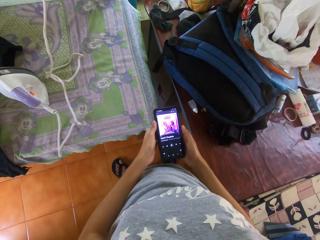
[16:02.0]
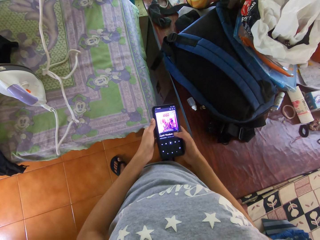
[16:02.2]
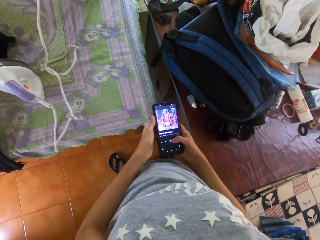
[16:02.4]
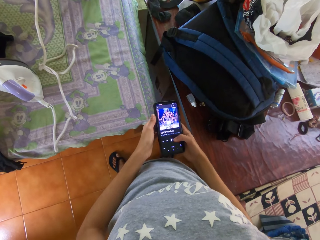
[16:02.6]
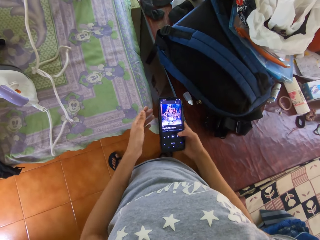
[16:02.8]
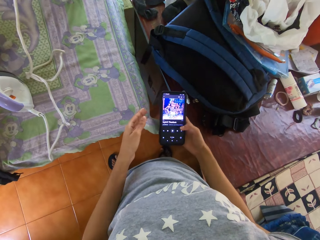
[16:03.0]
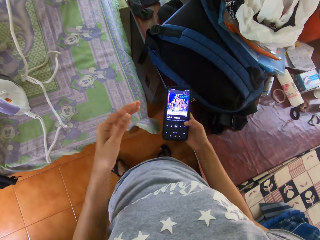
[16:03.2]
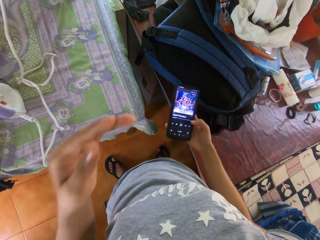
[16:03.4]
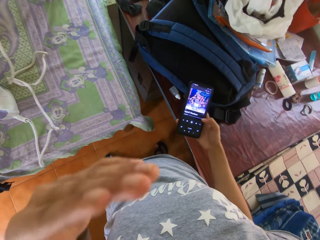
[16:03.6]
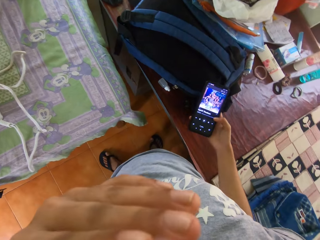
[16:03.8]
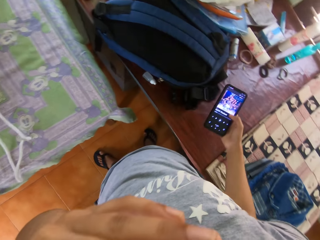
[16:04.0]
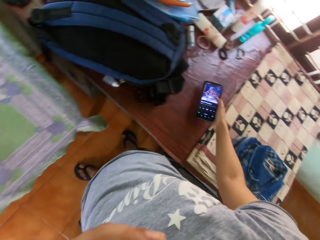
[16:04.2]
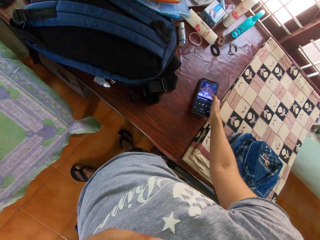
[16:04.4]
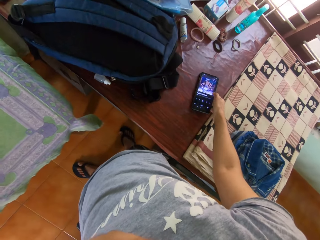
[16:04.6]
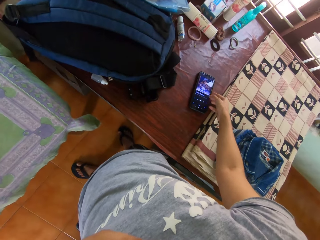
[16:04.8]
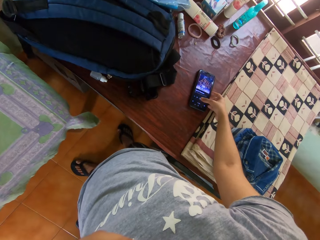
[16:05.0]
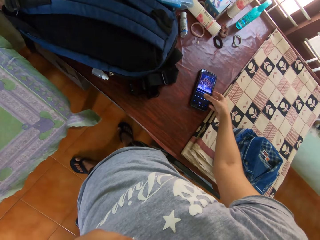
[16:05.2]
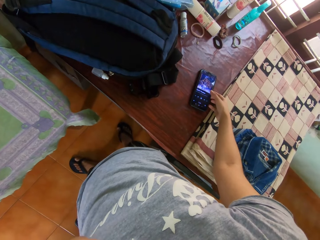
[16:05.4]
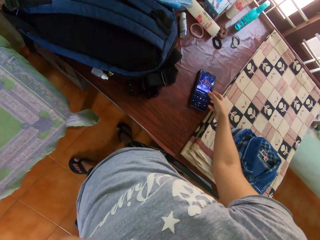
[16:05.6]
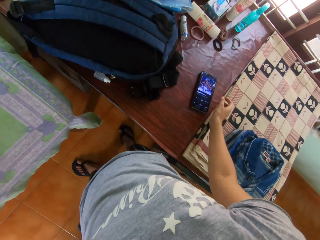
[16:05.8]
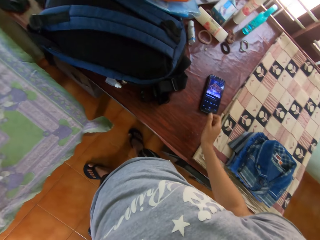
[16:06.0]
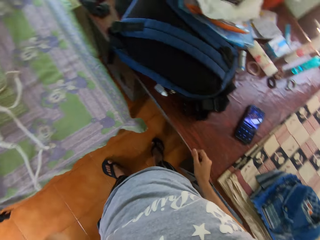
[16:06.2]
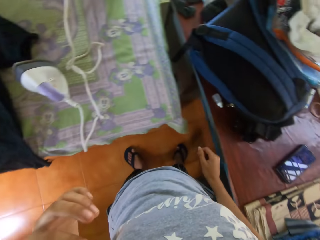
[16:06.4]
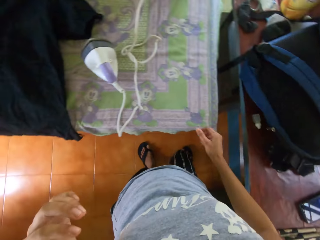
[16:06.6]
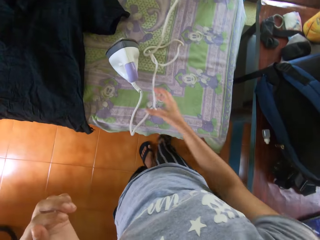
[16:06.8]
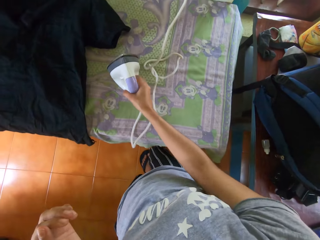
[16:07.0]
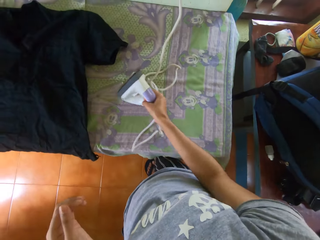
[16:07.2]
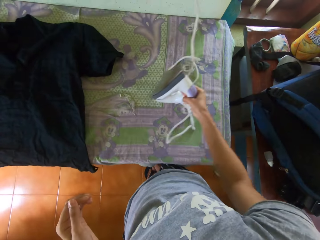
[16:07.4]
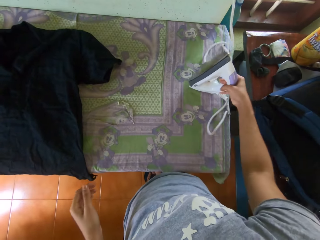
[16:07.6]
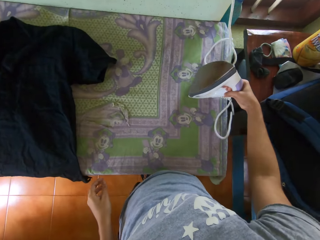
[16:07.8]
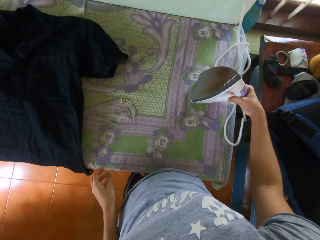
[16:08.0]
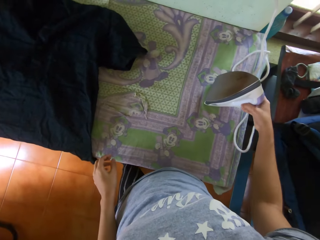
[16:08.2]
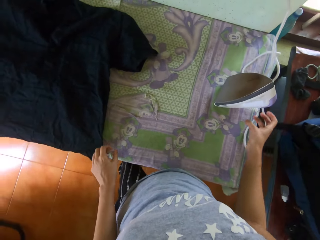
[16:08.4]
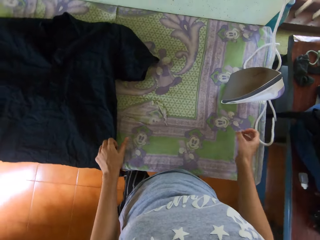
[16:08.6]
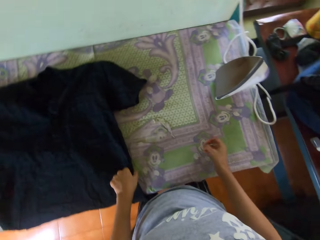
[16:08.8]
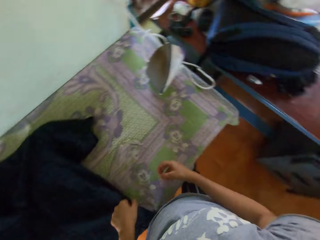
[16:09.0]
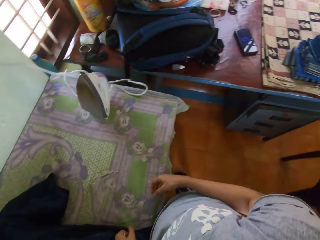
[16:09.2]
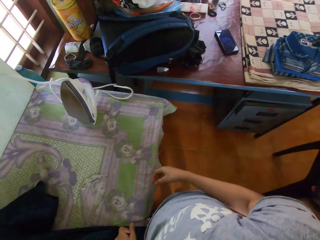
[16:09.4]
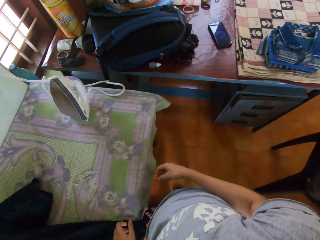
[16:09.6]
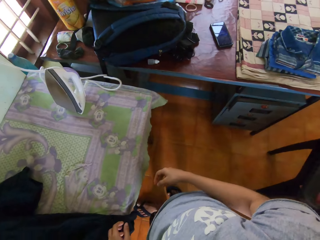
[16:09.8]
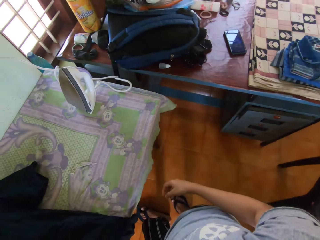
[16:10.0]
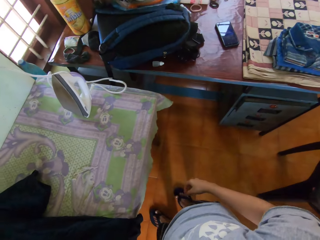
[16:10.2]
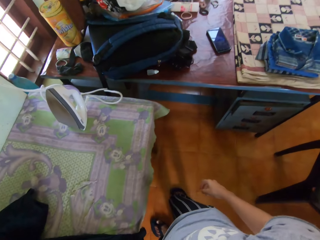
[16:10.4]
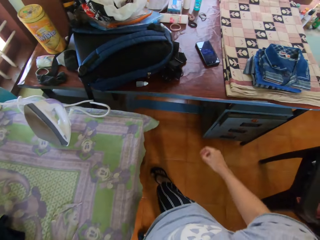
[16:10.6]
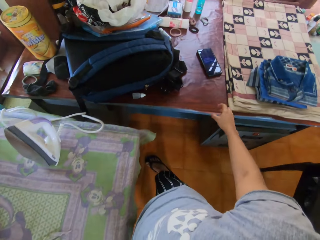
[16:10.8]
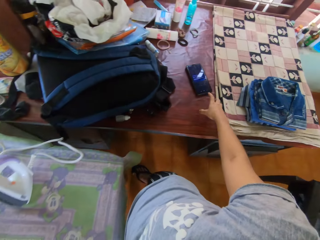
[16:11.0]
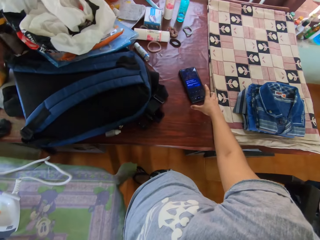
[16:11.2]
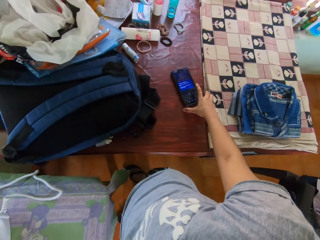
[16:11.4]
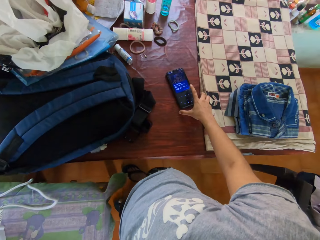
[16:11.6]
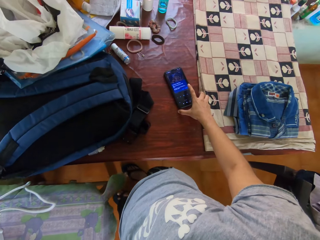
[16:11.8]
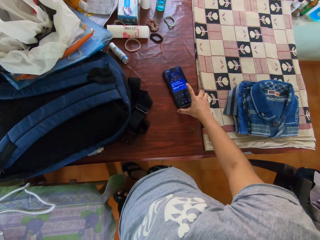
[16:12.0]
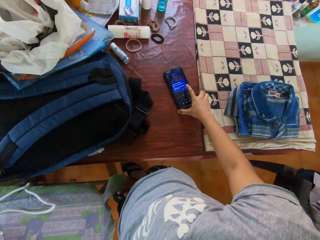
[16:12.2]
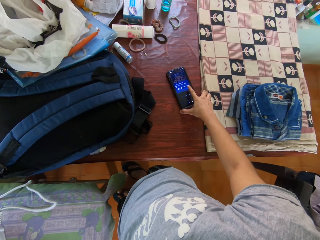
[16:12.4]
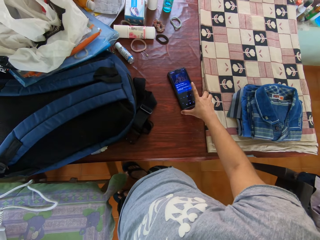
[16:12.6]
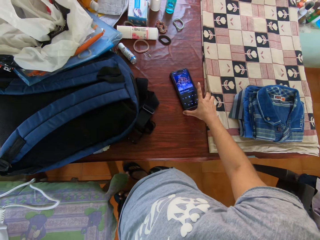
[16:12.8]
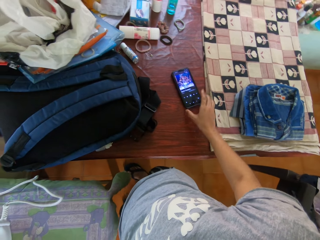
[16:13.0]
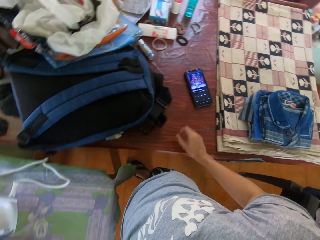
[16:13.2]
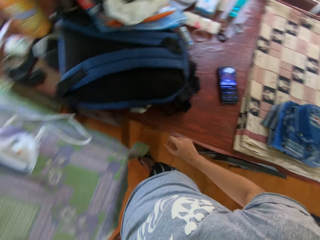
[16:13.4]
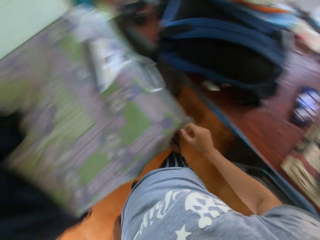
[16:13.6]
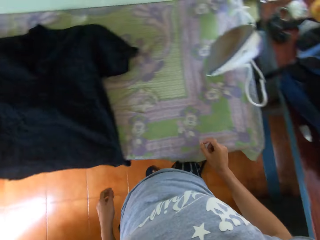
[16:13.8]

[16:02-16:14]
The camera wearer operates the phone on her left hand with her right hand. She raises her left hand towards her face. She drops the phone on the table with her right hand. She moves around. She picks up an iron from the table with her right hand. She moves the iron box. She drops the iron on the table with her right hand. She touches the cloth. She moves around. She operates the phone on the table with her right hand.

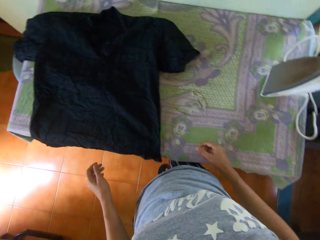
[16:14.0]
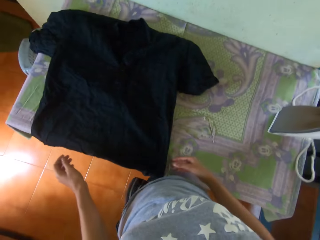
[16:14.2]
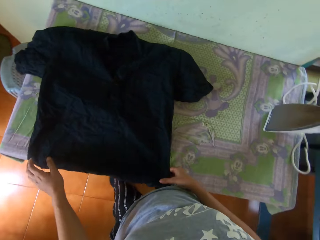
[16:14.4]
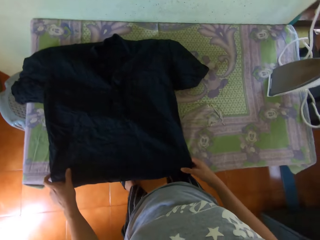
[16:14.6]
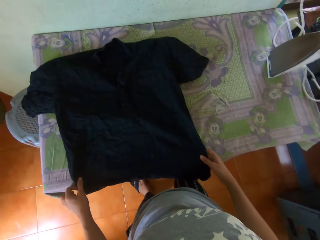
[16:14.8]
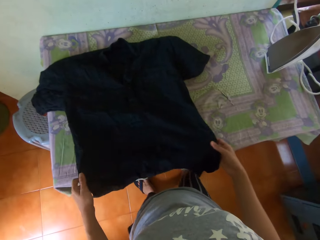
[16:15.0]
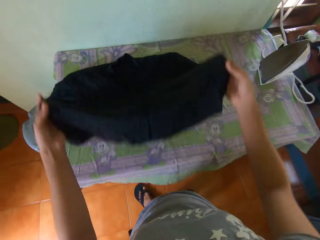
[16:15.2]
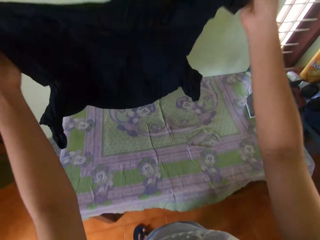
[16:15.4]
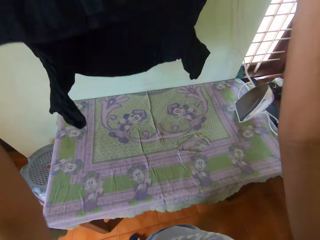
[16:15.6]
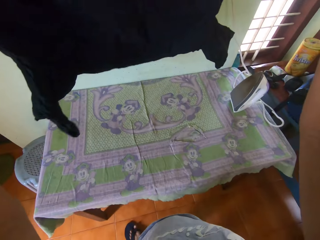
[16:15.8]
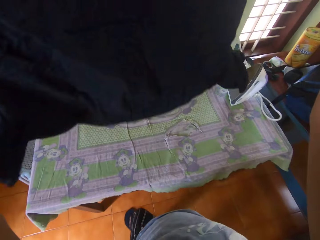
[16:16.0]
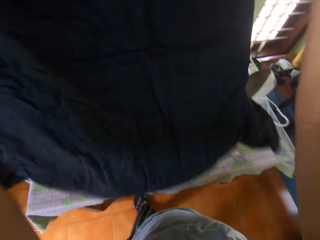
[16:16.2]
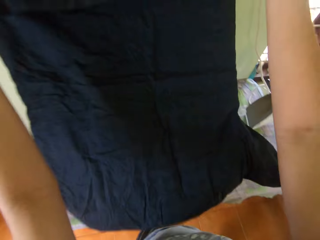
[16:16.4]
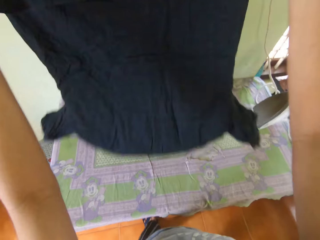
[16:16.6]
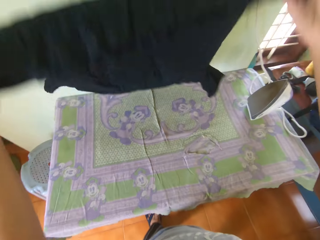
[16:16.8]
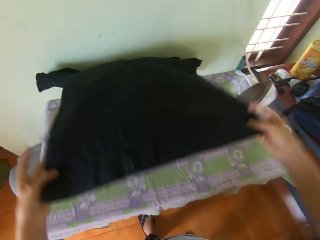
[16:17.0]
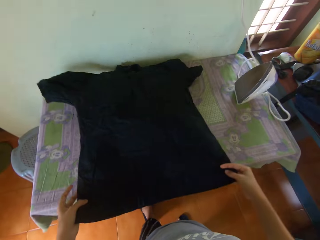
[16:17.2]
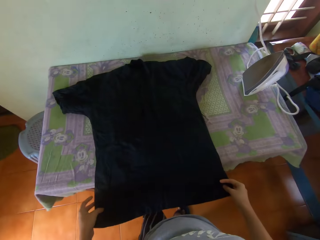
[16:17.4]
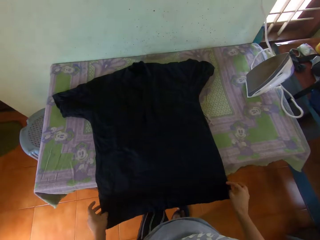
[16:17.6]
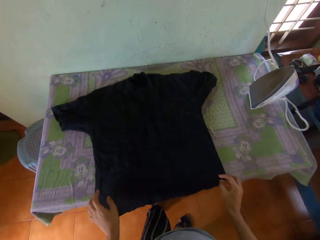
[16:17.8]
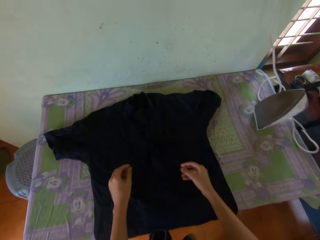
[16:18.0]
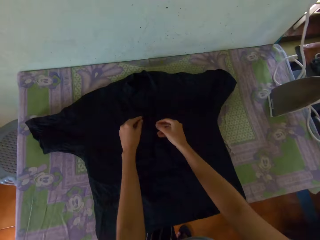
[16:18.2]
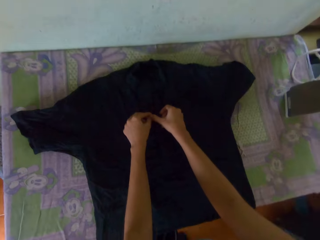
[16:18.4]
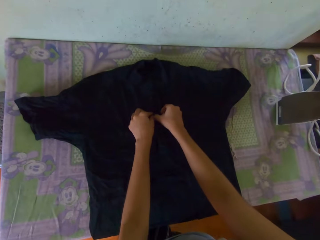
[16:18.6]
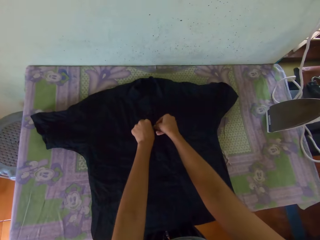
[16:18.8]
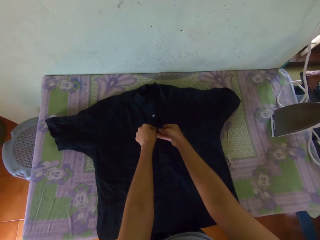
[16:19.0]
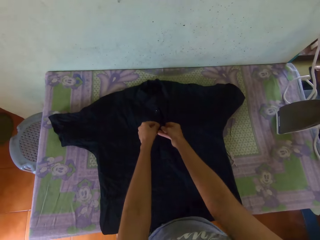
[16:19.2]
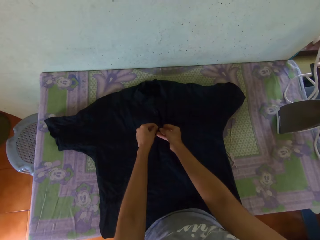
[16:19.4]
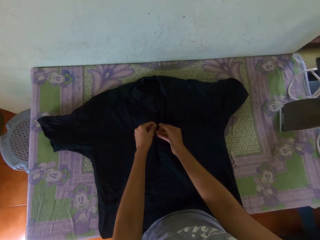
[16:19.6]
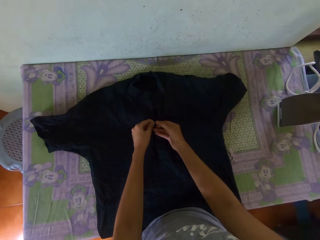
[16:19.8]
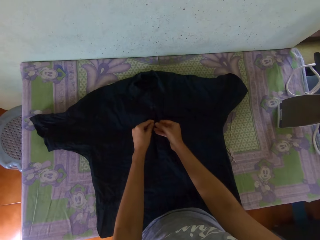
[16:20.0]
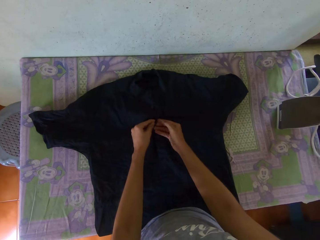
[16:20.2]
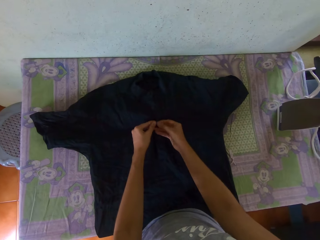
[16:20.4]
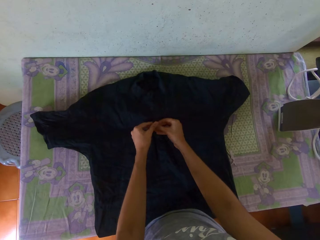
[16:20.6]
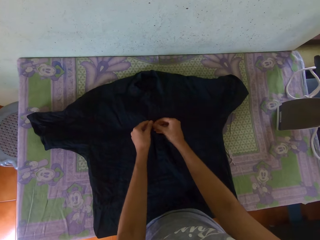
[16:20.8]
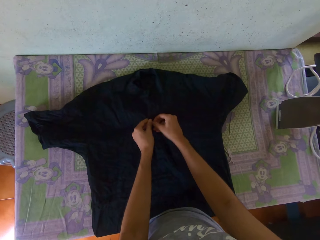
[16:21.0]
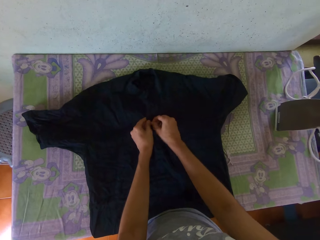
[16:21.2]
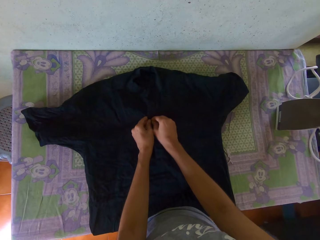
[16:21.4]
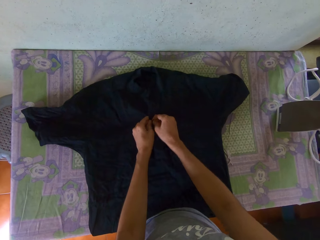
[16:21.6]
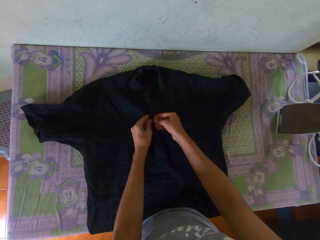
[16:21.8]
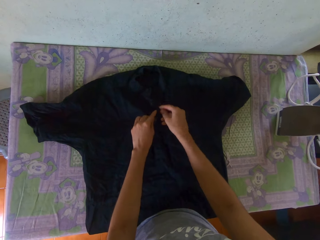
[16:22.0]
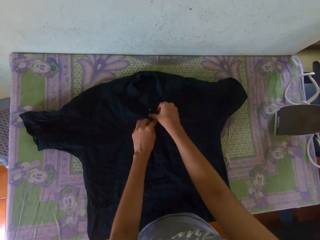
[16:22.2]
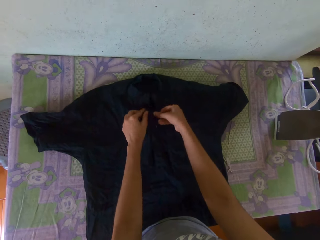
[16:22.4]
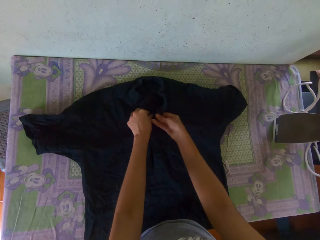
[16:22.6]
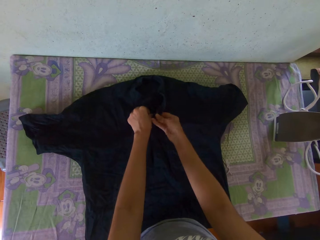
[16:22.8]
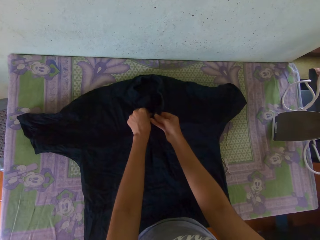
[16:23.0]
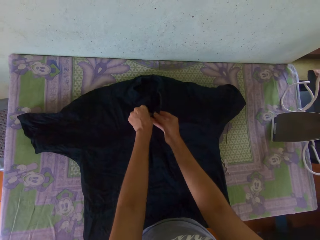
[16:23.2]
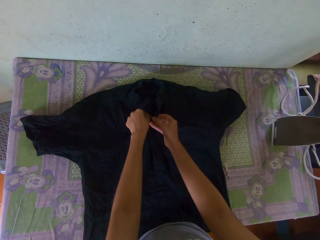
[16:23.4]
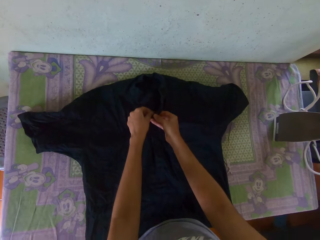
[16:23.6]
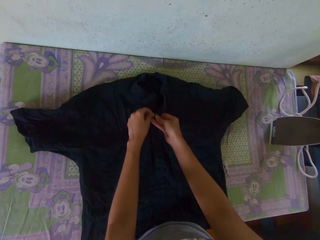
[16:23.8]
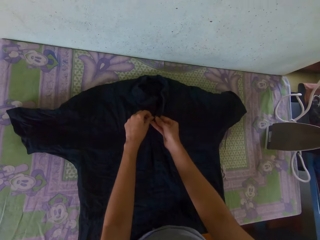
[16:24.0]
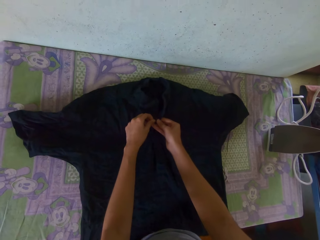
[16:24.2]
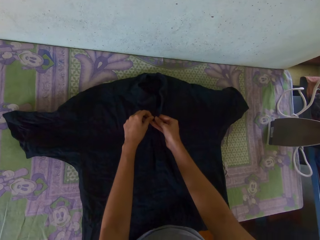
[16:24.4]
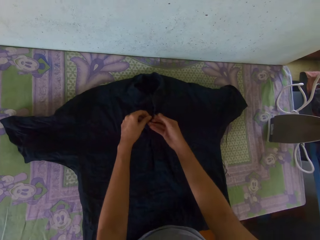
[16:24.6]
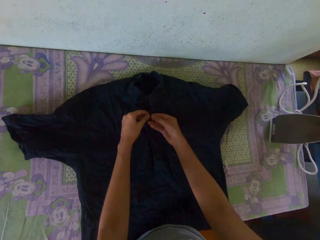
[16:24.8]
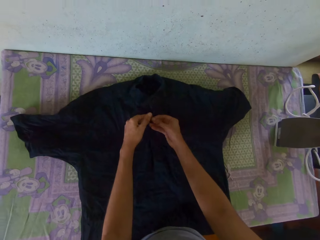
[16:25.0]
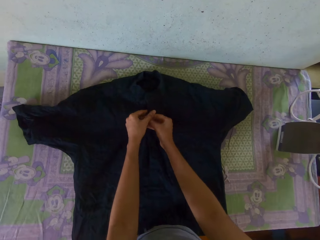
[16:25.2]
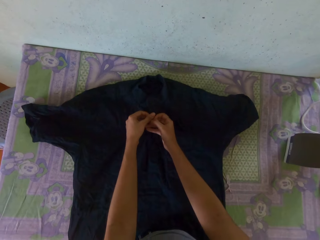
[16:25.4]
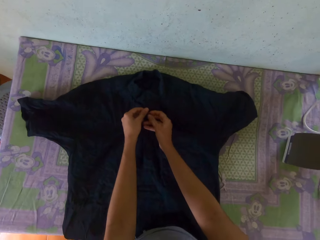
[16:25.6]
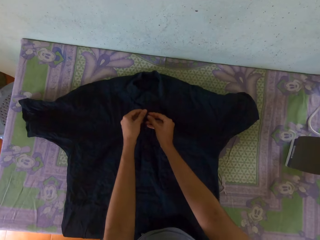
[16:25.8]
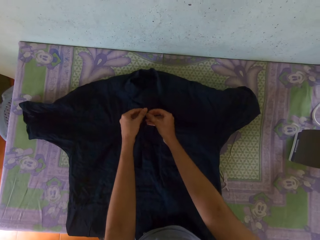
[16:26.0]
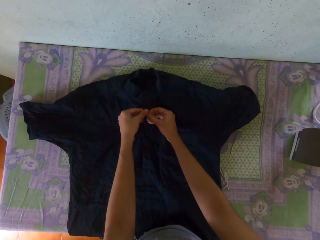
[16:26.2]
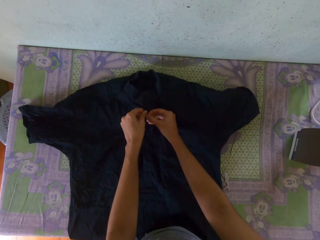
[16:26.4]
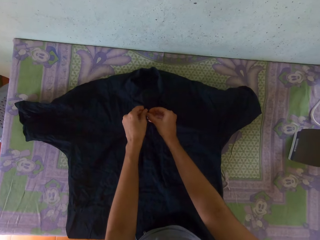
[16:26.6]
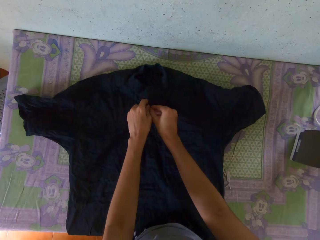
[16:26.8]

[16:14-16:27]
The camera wearer moves around. She adjusts the shirt on the table with both hands. She picks up the shirt from the table with both hands. She places the shirt in her hands on the table in the room. She adjusts the buttons on the shirt on the table with both hands. She closes the cloth buttons.
